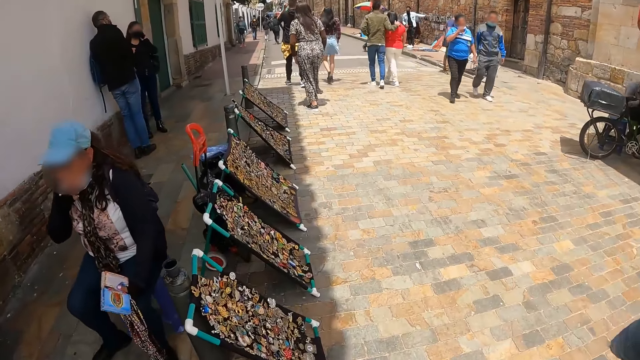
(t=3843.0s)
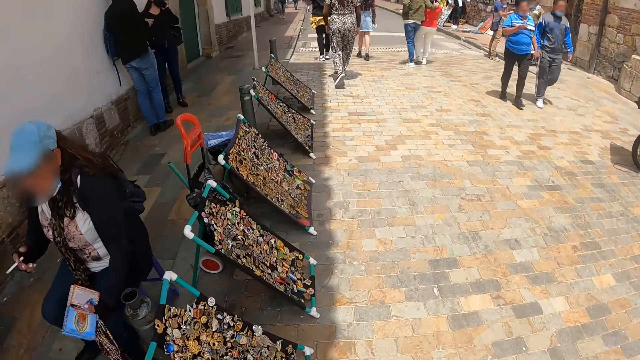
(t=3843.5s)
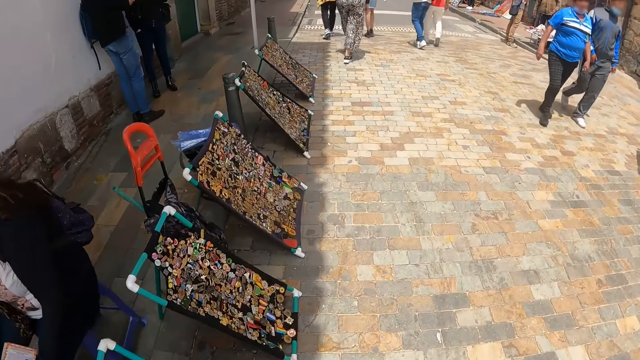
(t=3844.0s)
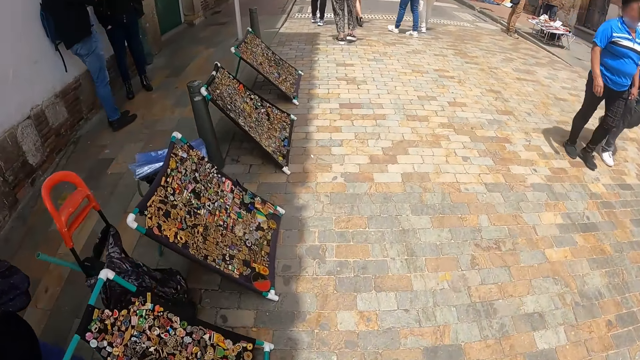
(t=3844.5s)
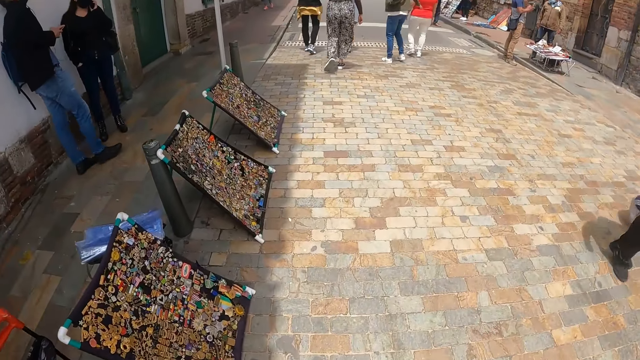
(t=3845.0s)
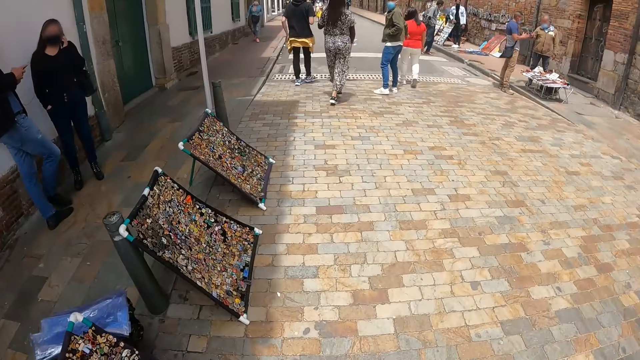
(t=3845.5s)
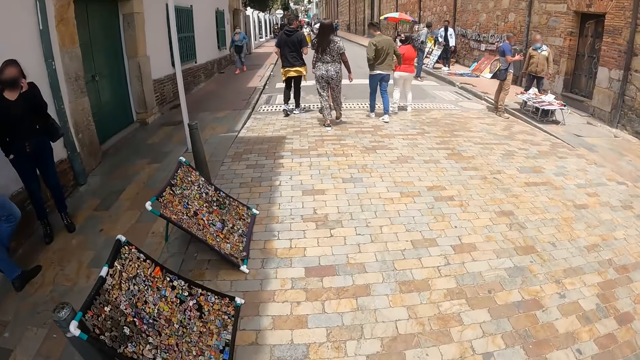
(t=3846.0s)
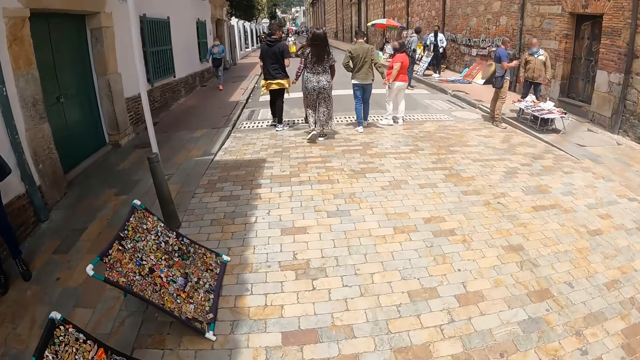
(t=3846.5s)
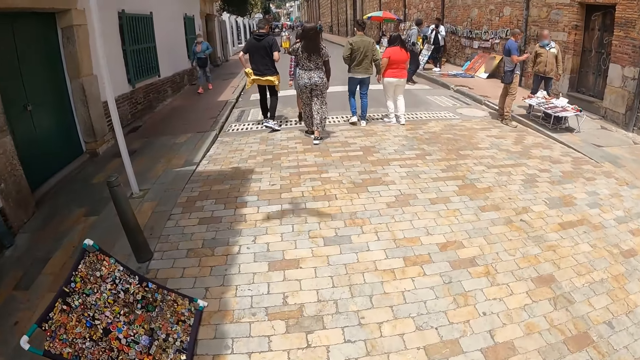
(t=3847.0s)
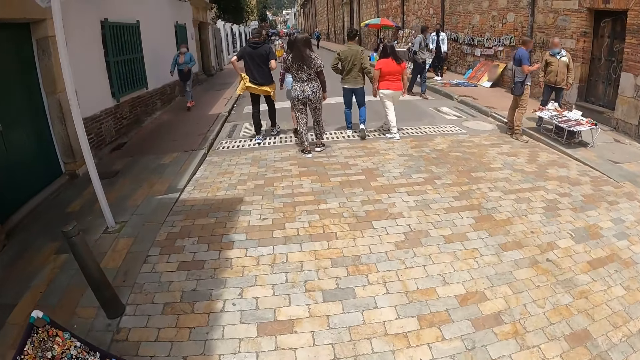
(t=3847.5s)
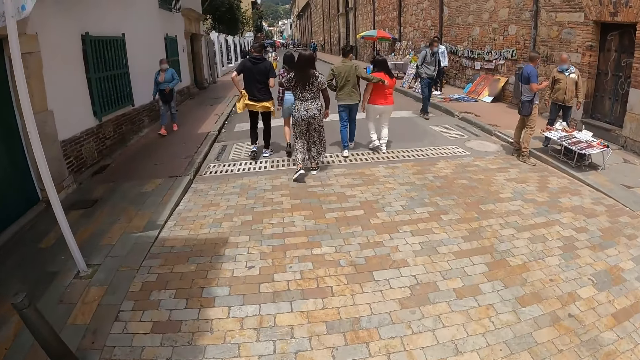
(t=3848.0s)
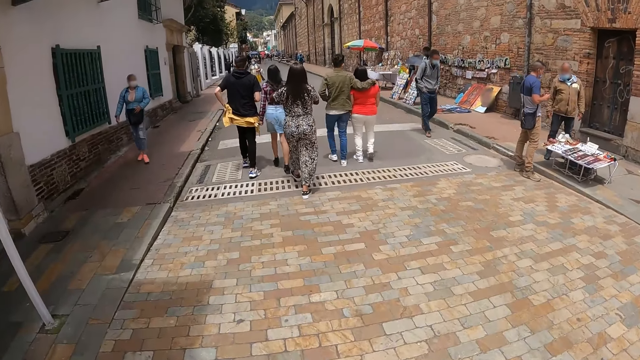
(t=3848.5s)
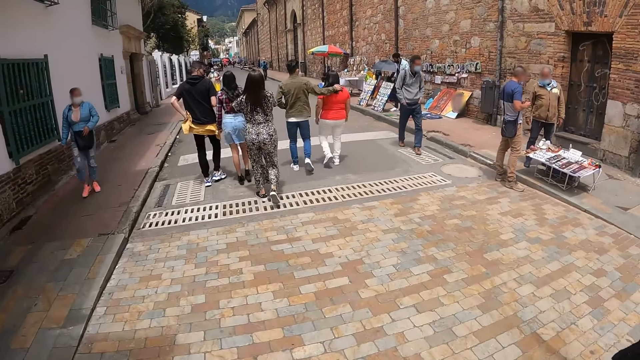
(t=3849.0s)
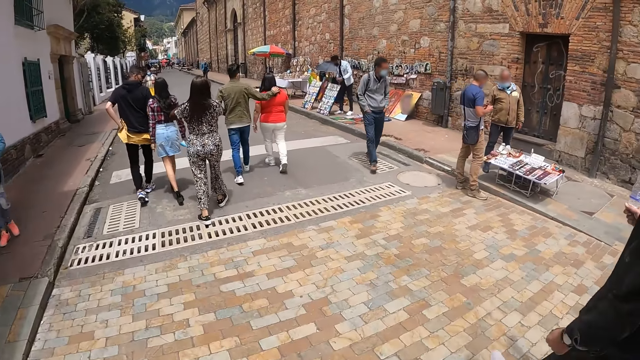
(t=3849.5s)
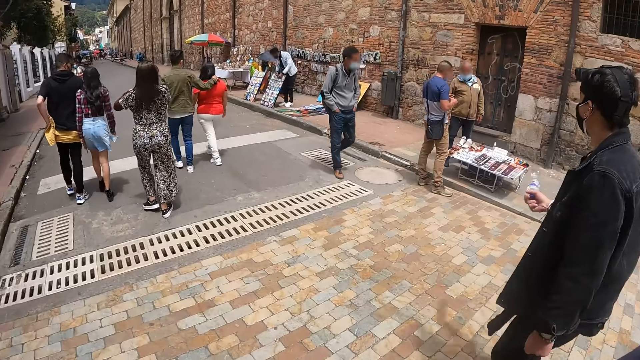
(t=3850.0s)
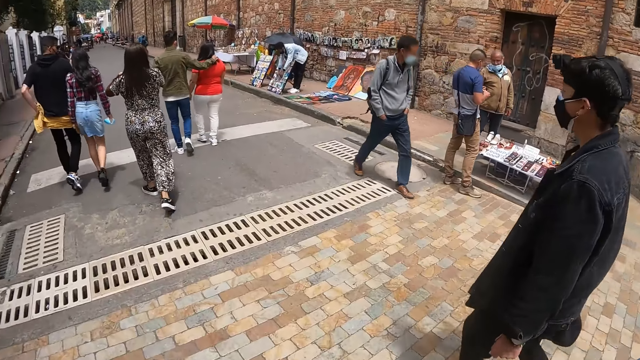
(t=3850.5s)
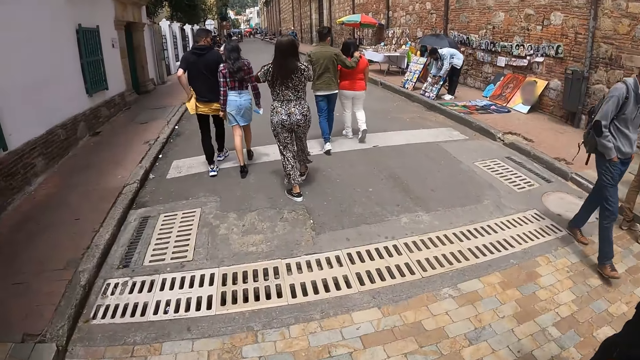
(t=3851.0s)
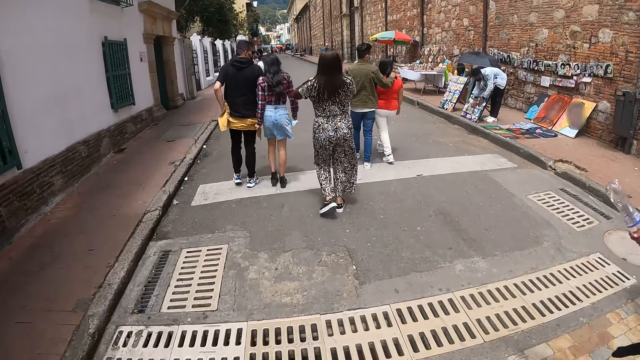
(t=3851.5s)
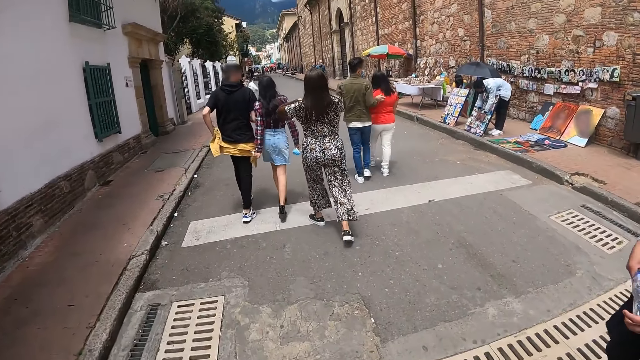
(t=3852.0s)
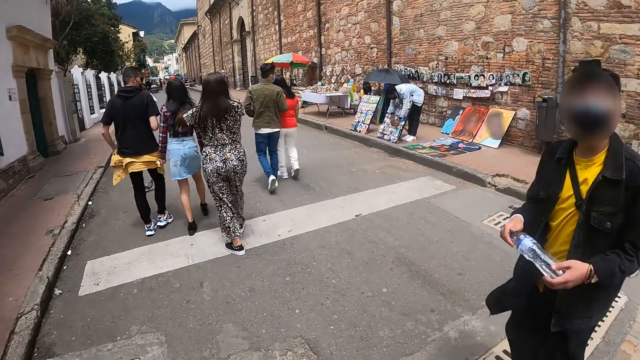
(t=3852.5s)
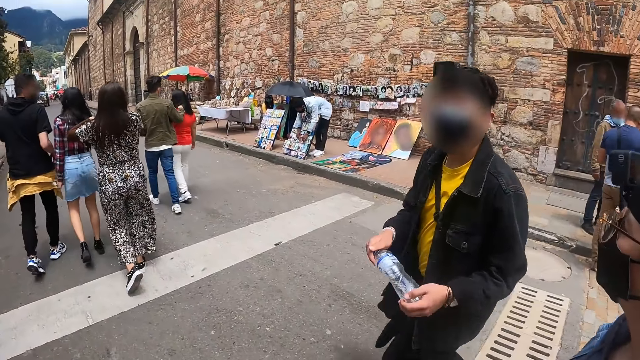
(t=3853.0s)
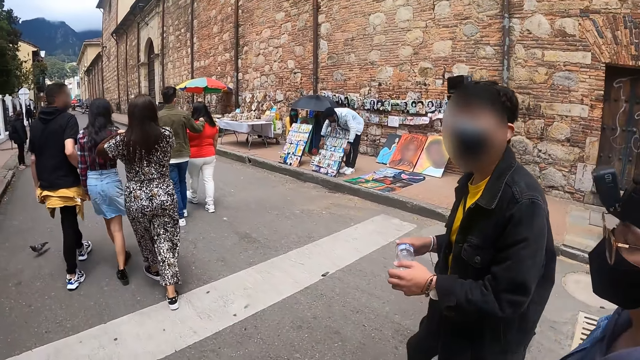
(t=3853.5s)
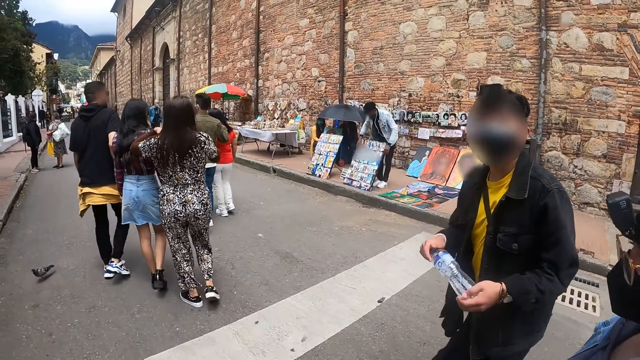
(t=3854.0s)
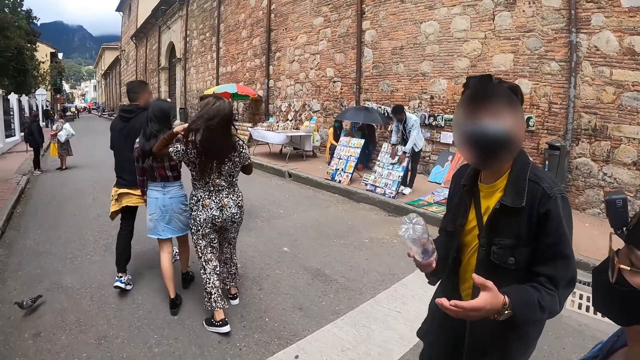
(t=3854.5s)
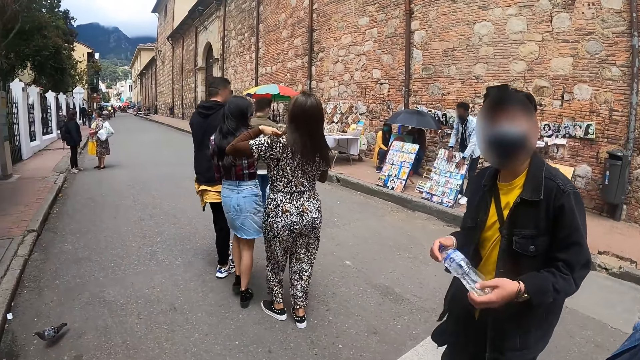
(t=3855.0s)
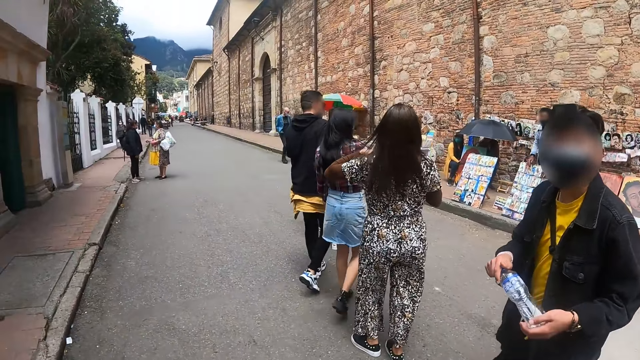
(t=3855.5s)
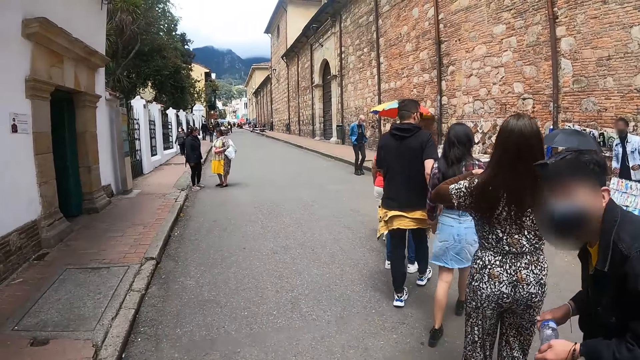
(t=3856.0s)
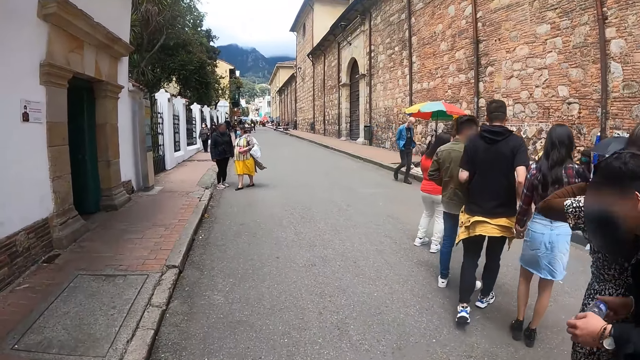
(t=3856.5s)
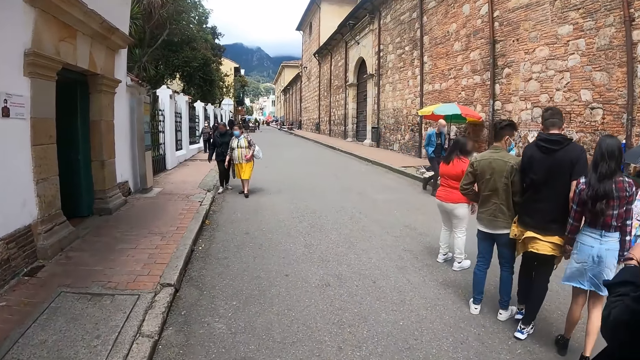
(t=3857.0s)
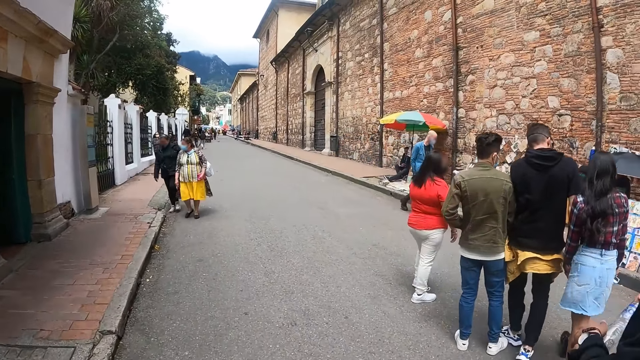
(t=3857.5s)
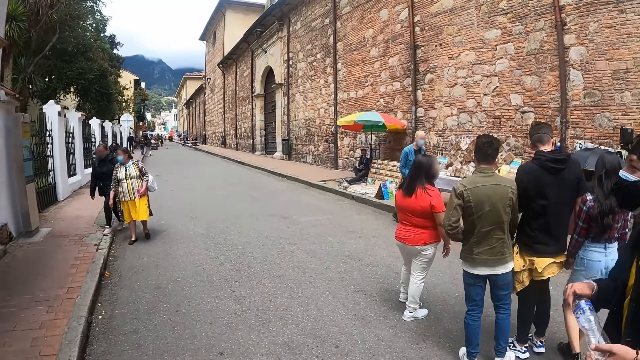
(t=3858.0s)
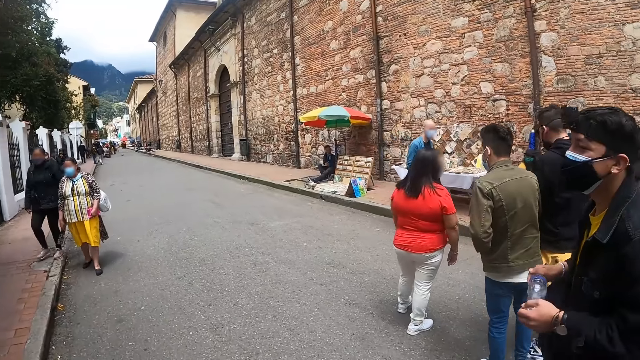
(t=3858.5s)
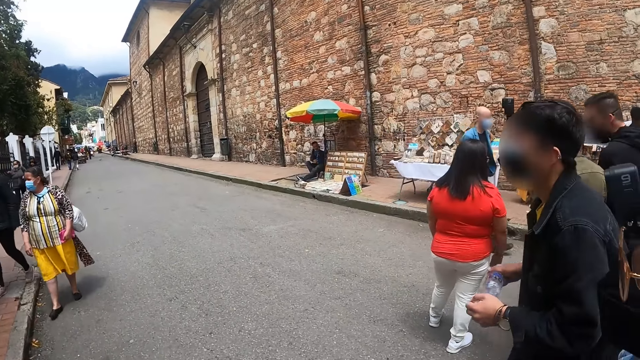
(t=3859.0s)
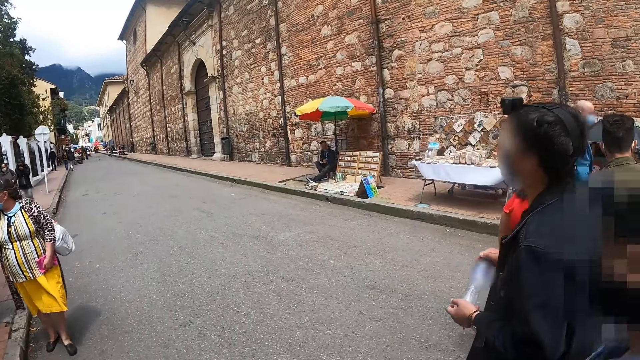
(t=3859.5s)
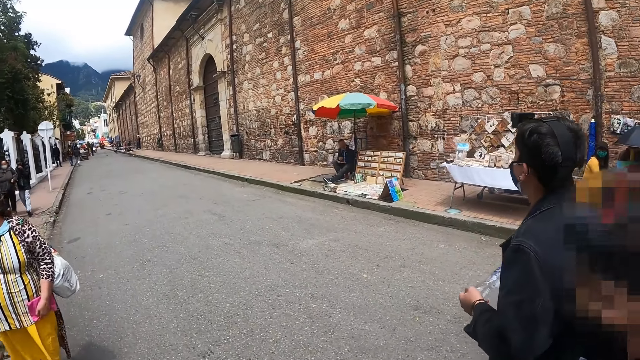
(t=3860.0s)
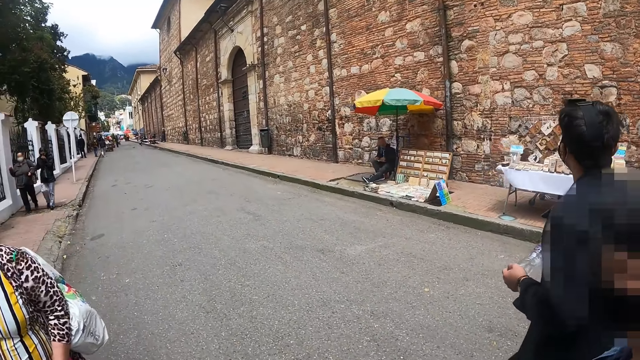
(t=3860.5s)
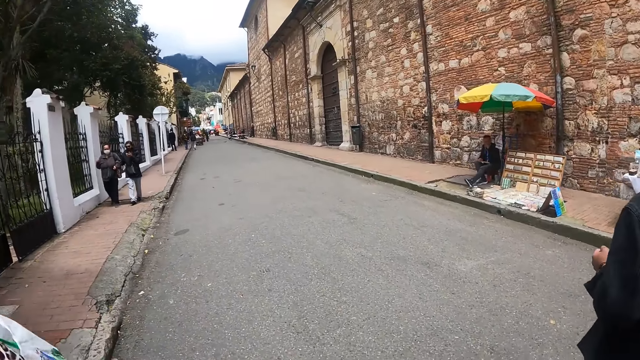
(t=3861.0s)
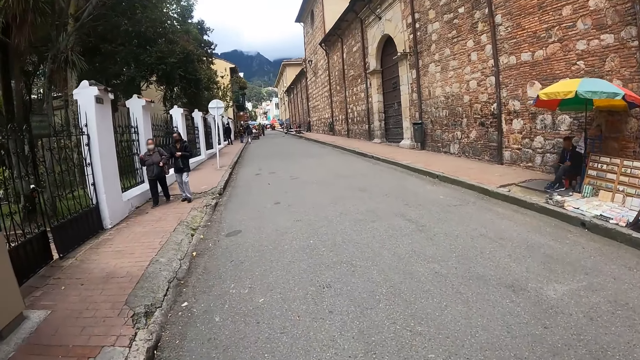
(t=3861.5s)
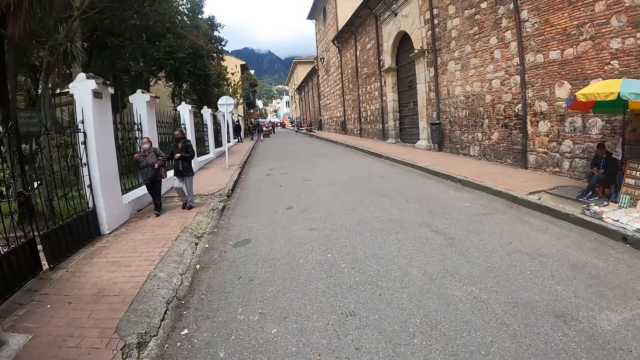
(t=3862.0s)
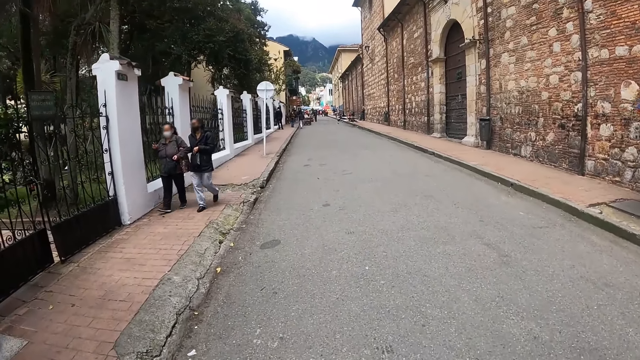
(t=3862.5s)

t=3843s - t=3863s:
The camera wearer walks on the road. A man talks to the camera wearer. The camera wearer converses with the man. Another person walks on the road. The camera wearer walks on the road.
